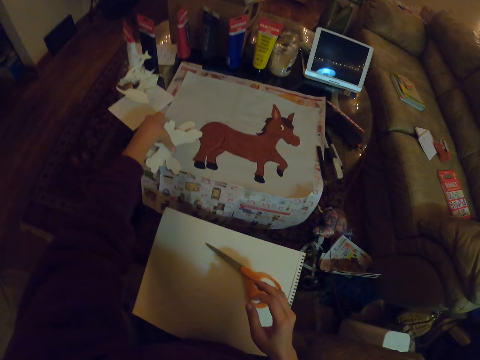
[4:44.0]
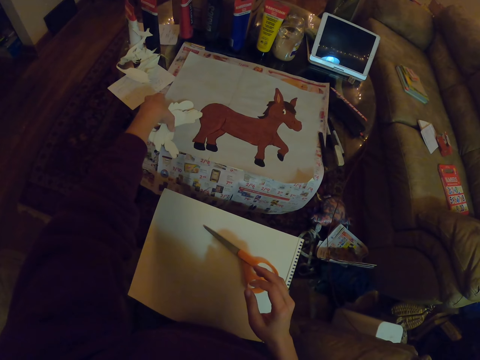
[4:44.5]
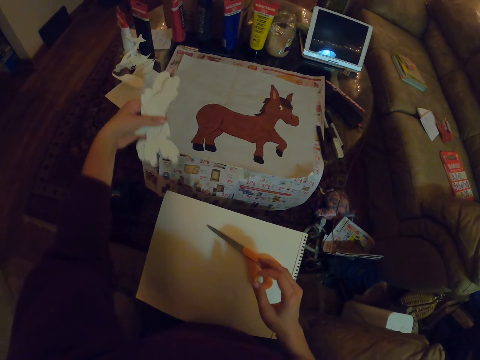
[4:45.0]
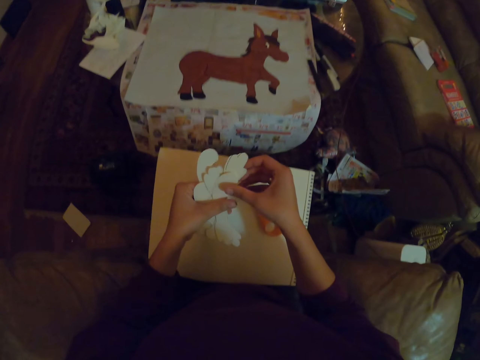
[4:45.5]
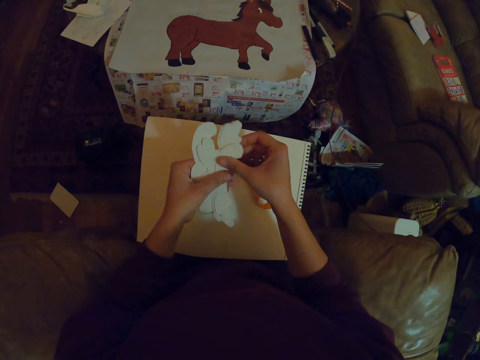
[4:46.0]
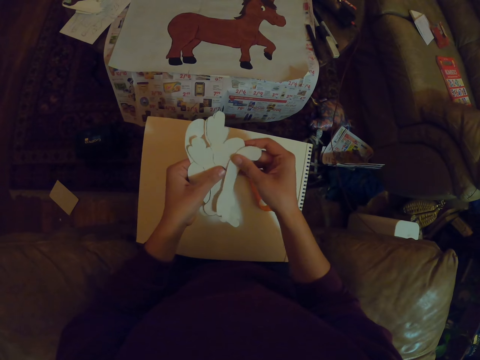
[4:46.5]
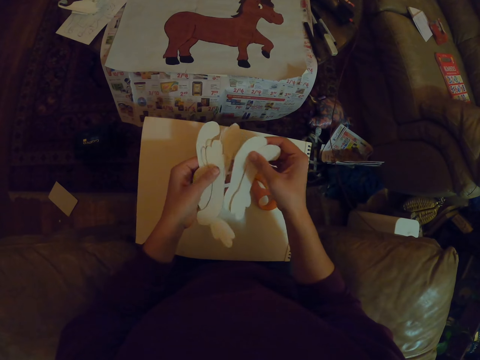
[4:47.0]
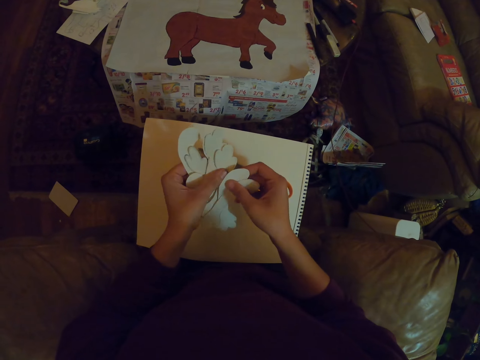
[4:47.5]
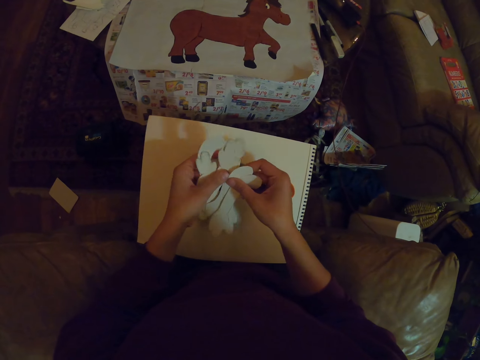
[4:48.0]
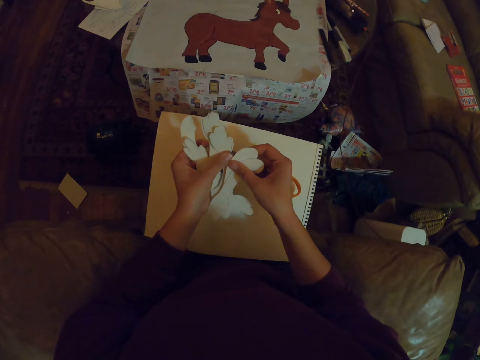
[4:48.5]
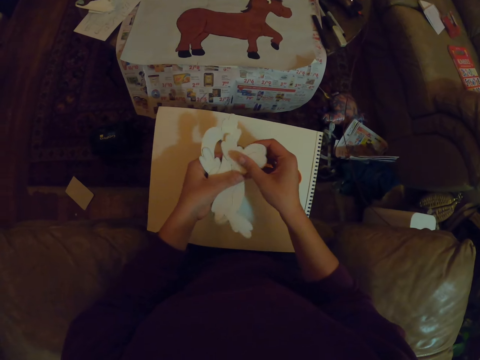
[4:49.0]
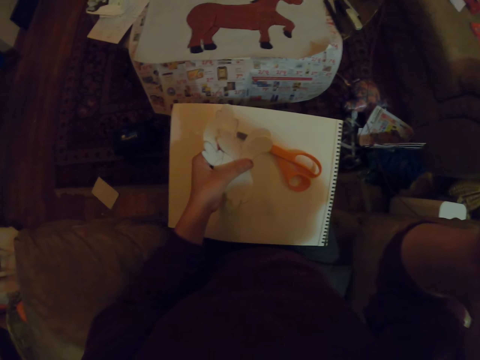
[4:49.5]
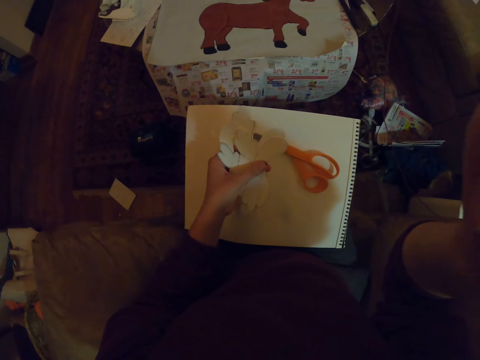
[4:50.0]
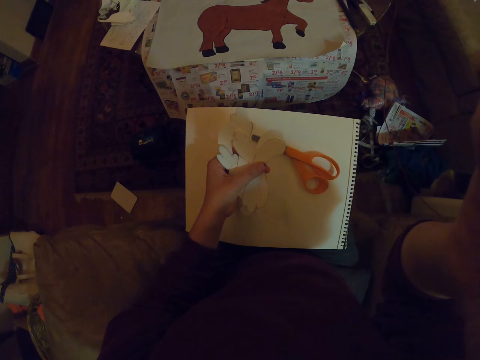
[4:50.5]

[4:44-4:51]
The camera wearer holds the pieces of paper with her hands. She adjusts the camera with her right hand.
